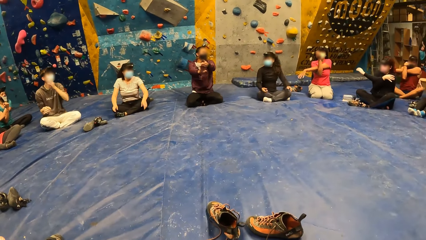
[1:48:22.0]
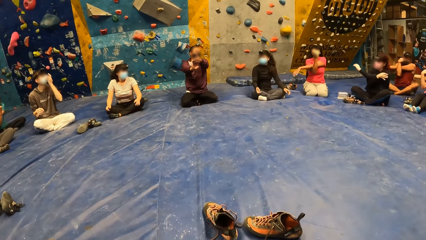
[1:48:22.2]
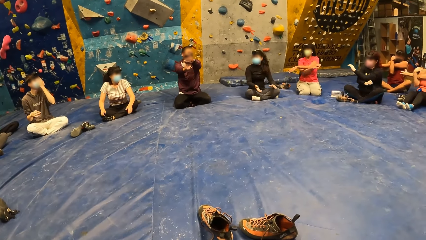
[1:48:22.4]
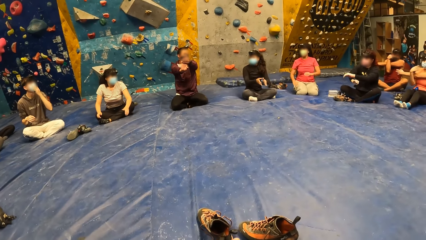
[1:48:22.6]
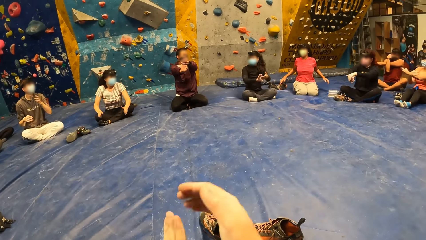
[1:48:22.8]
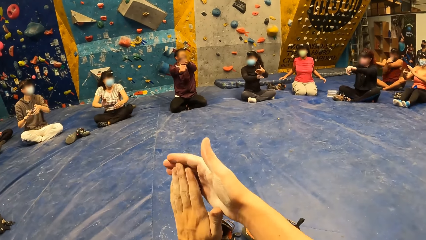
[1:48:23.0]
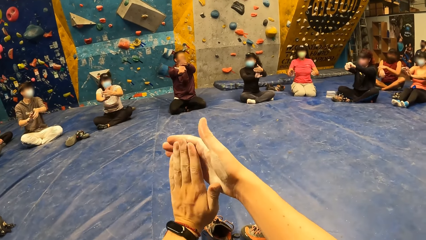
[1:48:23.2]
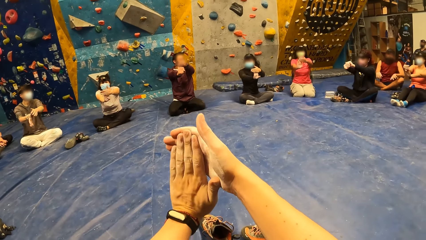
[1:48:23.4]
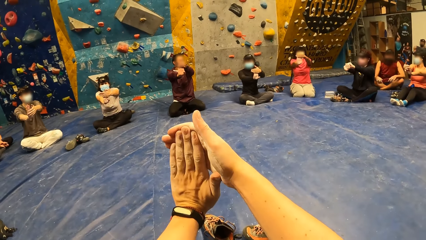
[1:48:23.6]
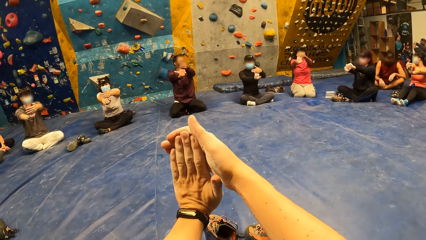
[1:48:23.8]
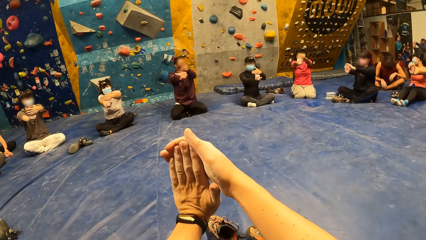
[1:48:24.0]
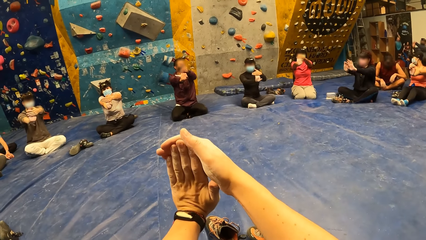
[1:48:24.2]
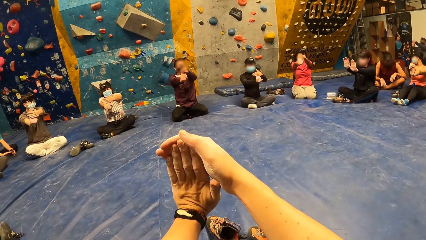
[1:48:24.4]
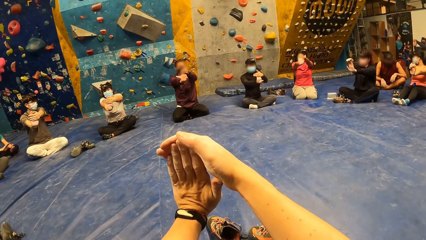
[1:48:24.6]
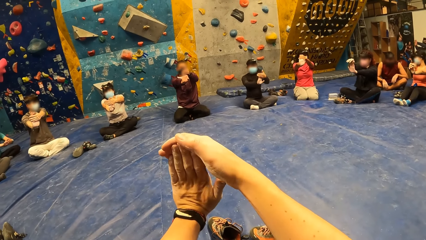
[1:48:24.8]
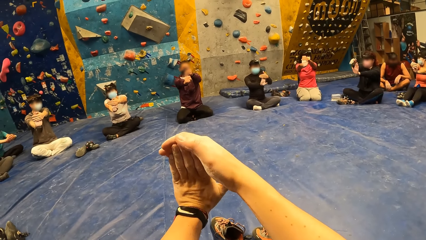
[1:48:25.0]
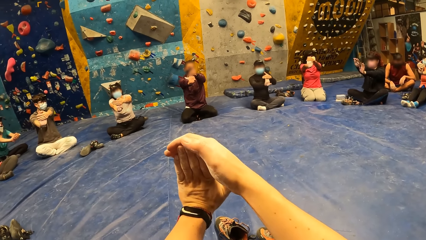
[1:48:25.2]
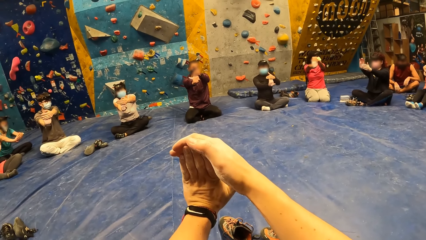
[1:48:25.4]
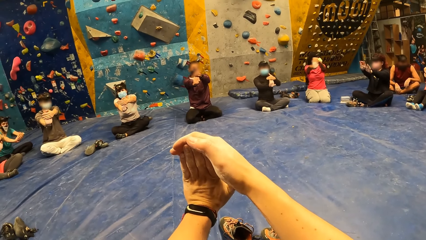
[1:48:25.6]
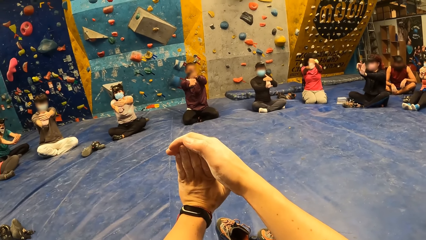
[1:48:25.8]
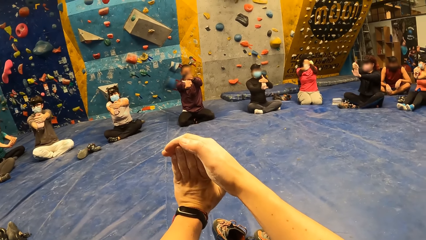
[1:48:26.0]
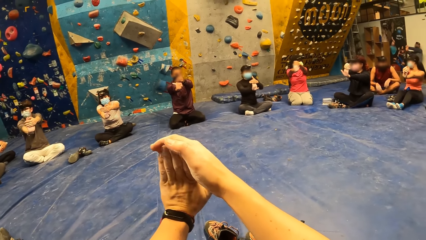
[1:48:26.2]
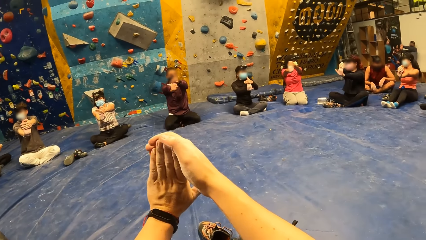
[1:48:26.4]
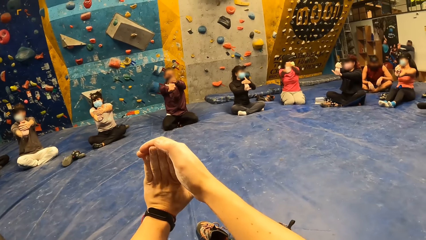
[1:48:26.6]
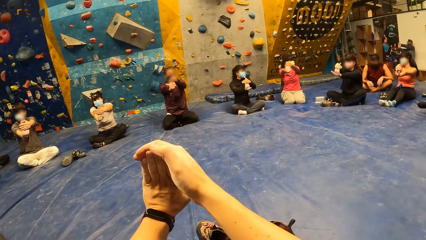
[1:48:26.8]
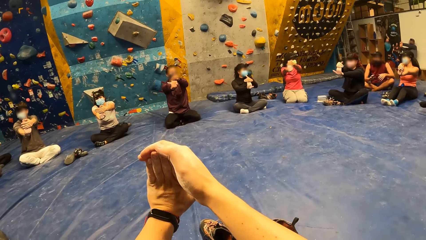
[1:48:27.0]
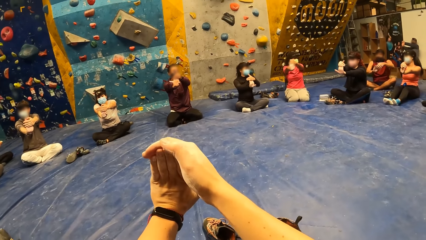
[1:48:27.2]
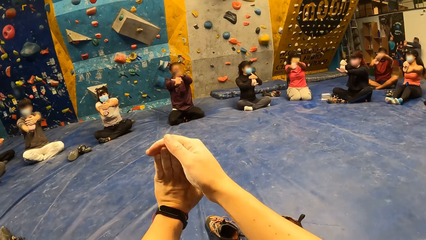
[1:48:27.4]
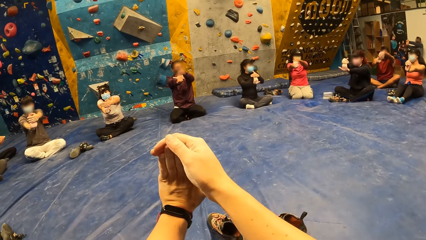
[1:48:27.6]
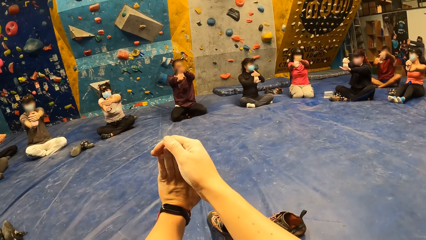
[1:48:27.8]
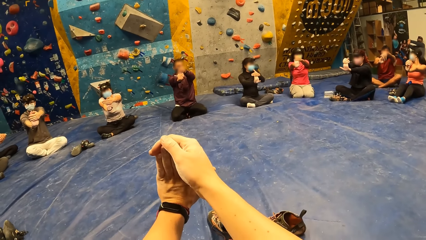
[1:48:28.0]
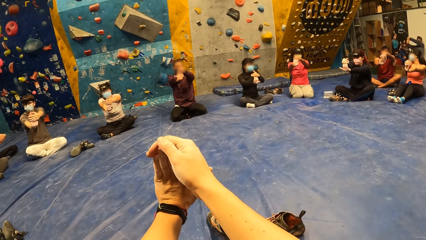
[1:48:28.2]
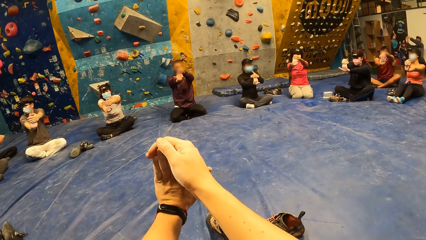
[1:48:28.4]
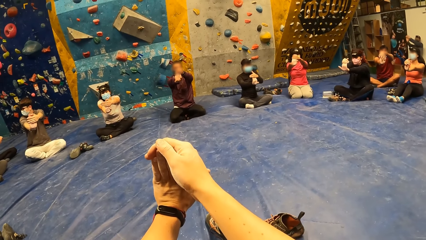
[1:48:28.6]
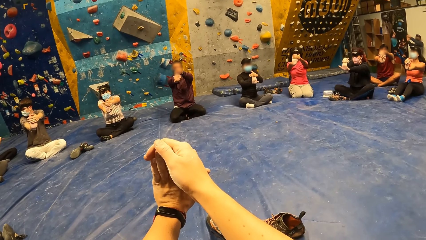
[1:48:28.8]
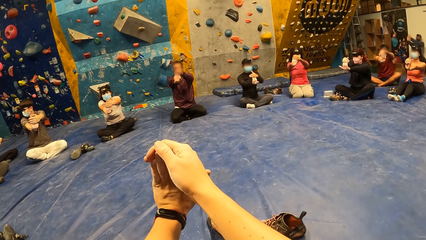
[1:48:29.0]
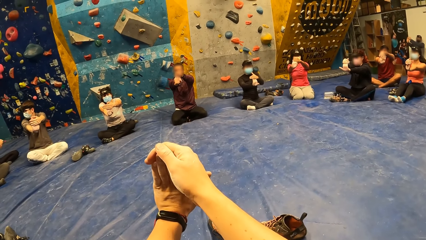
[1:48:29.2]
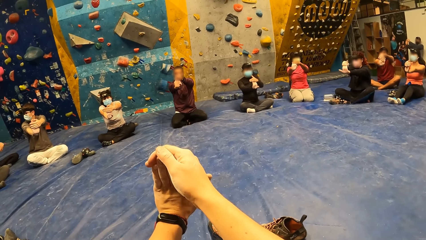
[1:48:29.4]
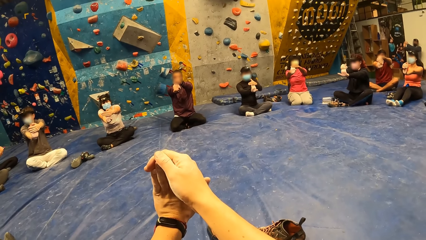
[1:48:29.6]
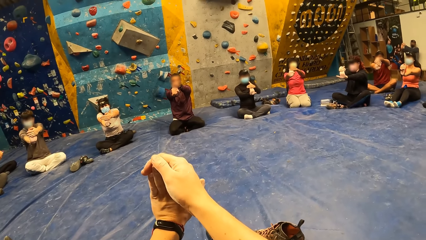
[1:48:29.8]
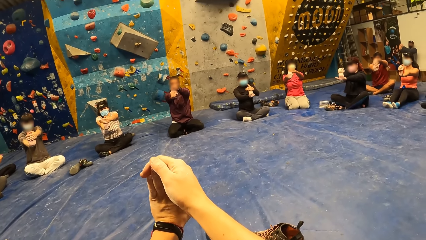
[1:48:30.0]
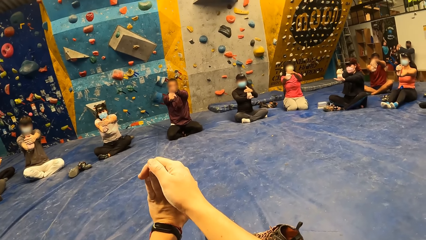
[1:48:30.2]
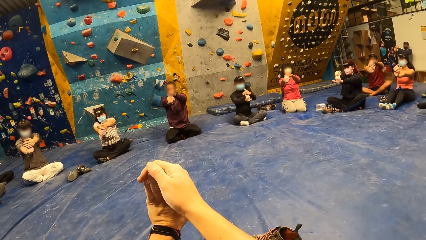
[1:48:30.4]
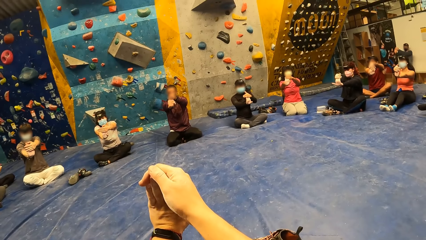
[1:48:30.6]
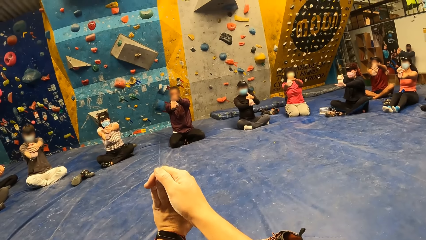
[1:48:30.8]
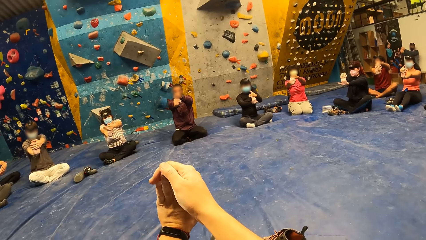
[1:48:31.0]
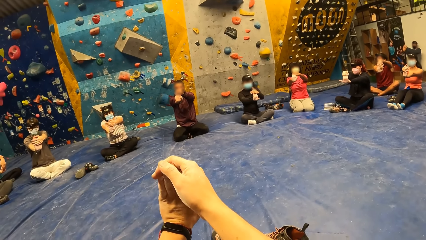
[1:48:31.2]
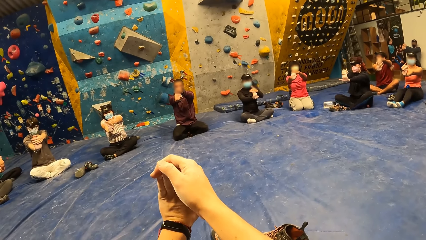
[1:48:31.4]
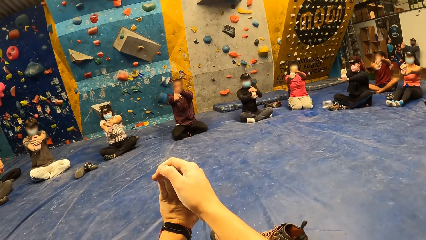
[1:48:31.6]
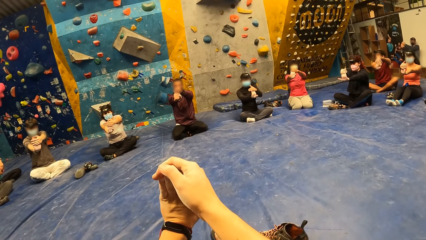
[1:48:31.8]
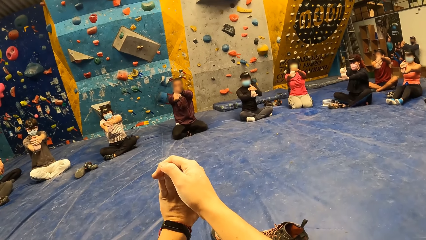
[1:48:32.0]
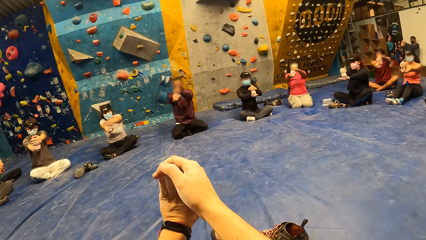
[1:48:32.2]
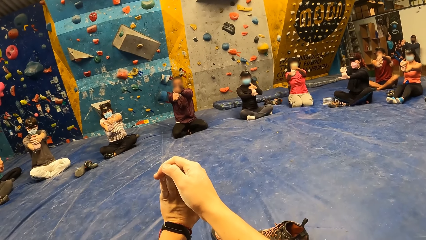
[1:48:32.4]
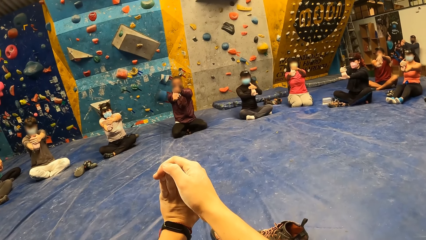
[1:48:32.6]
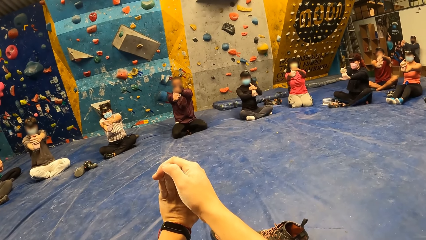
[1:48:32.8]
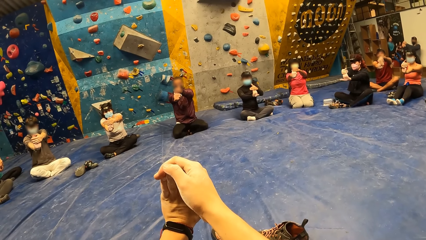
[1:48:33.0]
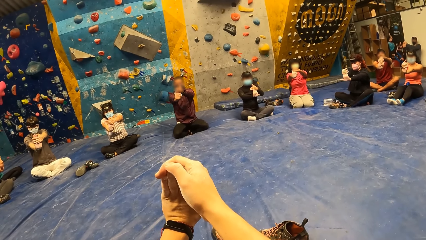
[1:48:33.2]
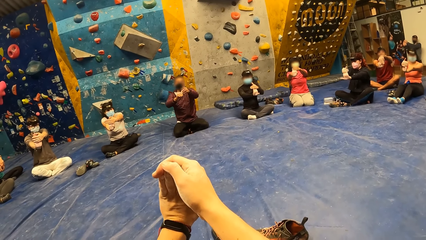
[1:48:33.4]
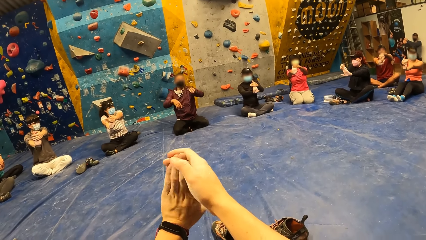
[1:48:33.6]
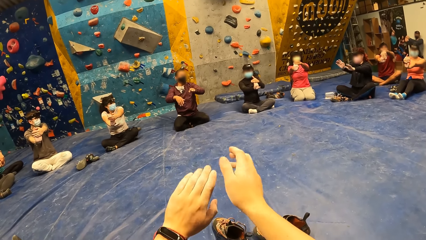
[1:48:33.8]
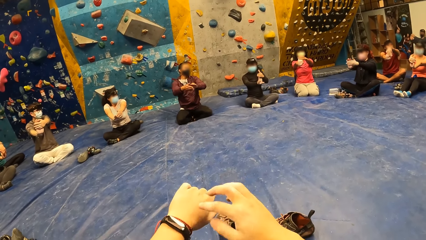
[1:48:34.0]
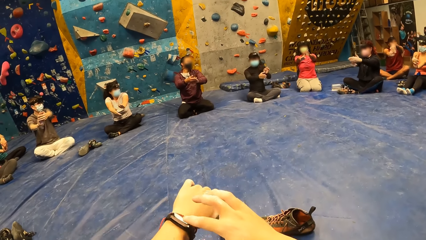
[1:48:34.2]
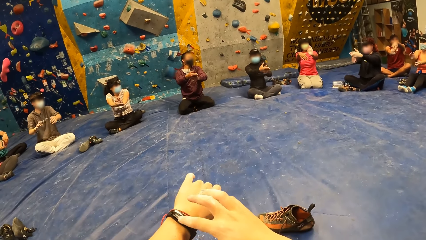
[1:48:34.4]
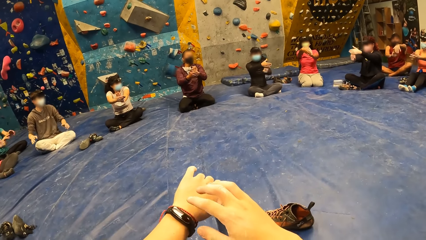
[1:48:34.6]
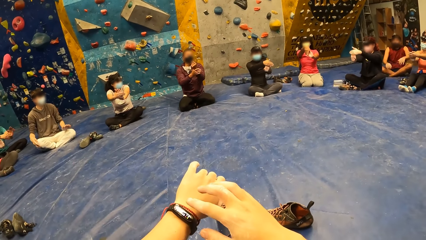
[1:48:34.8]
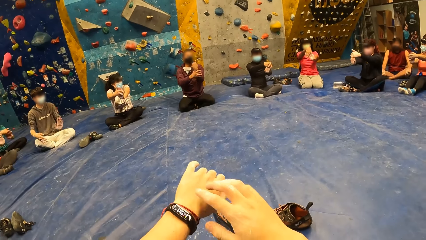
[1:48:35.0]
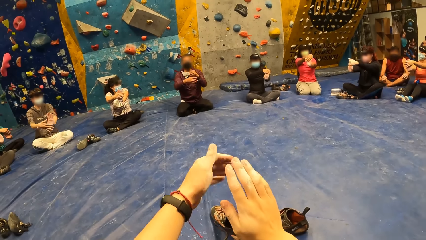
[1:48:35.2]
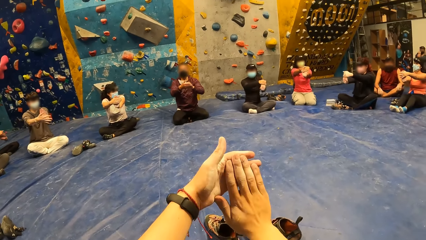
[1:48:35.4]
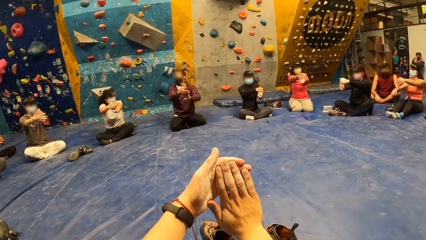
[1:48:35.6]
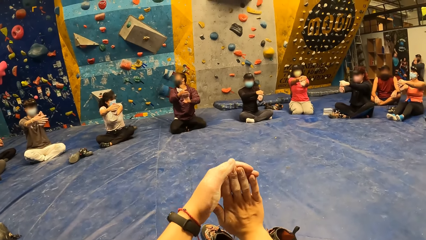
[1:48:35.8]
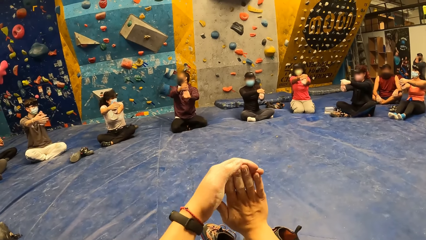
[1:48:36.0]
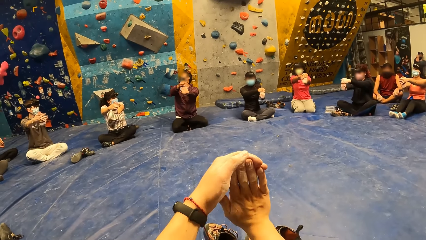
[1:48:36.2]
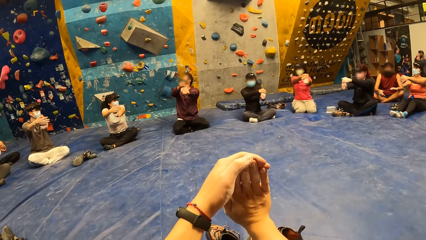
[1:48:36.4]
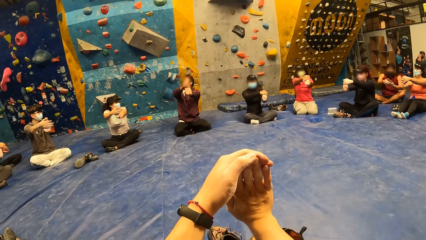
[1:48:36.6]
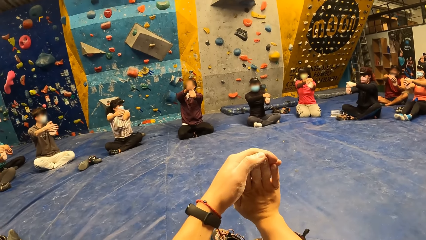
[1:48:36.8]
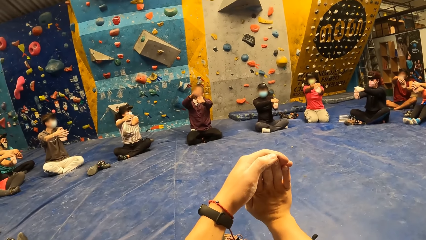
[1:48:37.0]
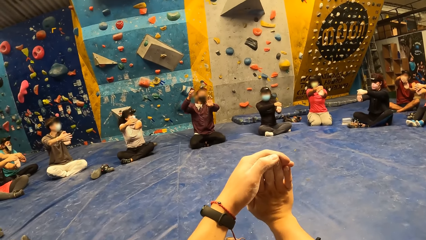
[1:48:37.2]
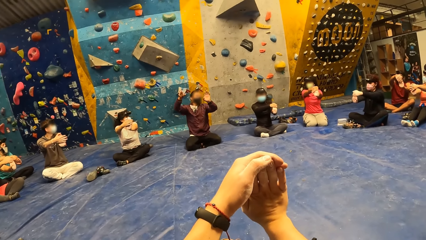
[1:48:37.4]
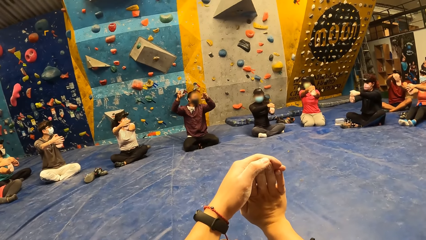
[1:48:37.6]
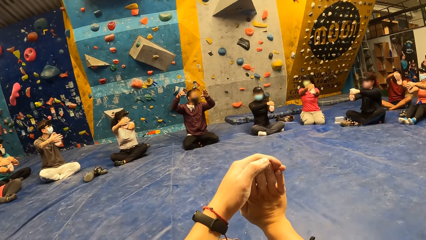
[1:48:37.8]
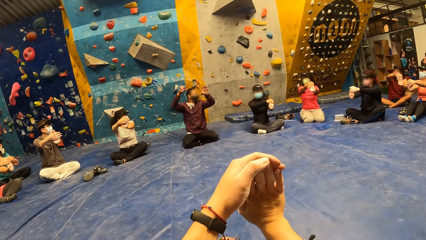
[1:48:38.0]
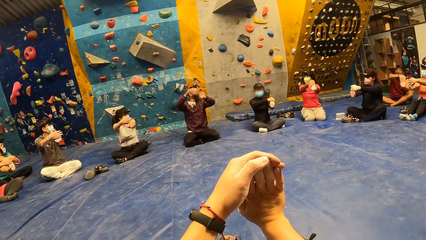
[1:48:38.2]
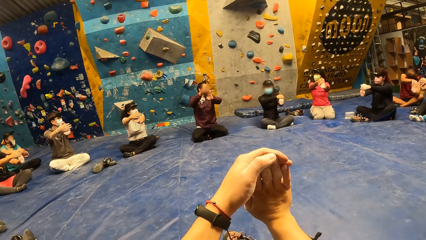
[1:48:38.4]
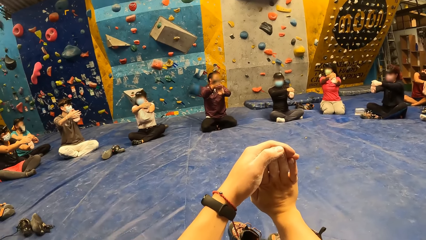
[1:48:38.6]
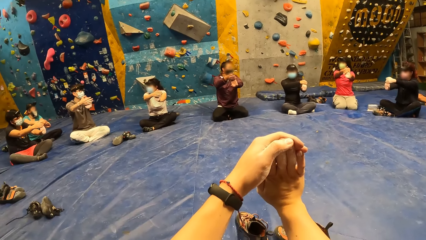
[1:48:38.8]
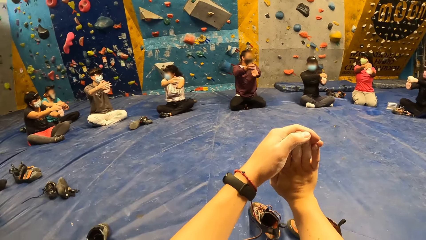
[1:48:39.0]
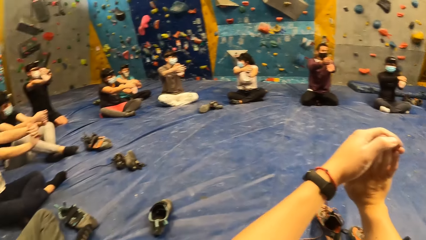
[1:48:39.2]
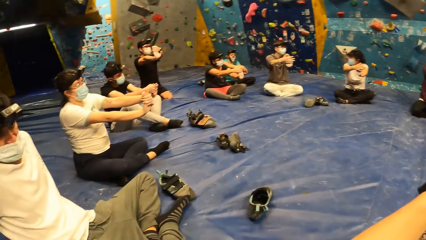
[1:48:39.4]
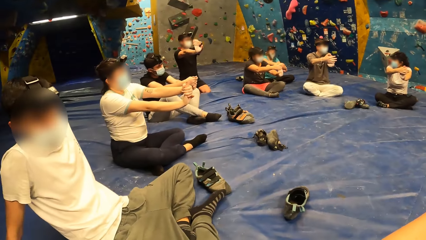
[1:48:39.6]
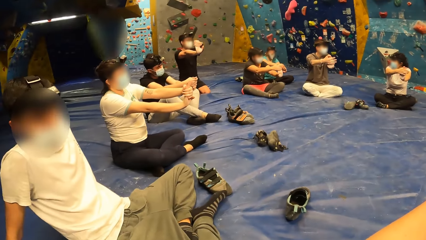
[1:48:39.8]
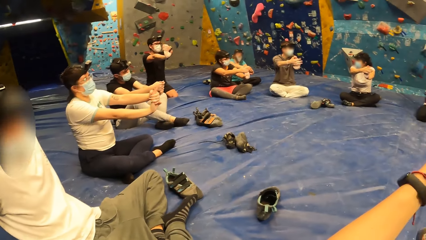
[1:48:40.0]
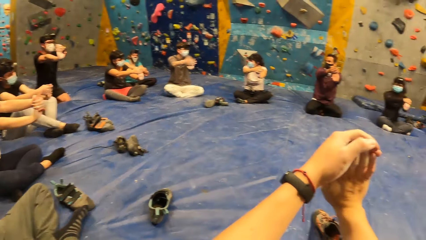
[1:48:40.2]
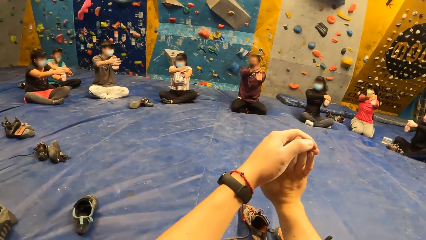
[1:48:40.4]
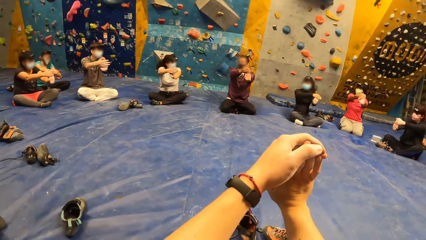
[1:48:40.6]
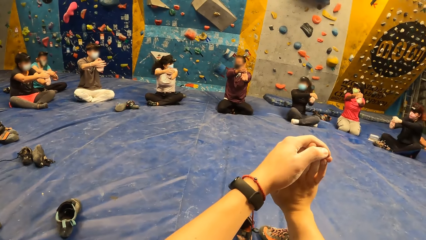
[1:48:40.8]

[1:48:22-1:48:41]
The camera wearer bends his left fingers with his right hand. He operates his phone. He touches a wrist watch with his right hand. He bends his right fingers with his left hand. He stretches his hand.
